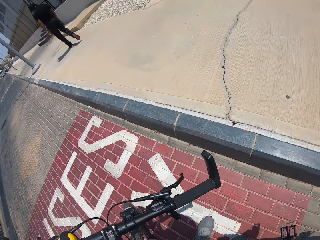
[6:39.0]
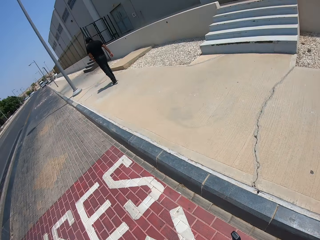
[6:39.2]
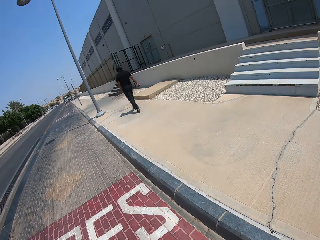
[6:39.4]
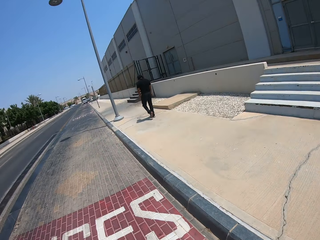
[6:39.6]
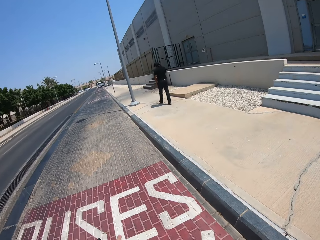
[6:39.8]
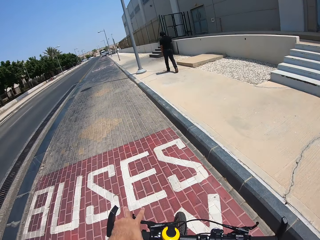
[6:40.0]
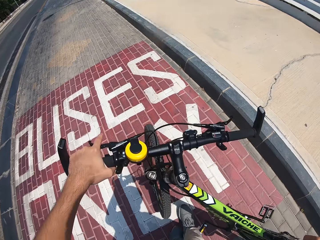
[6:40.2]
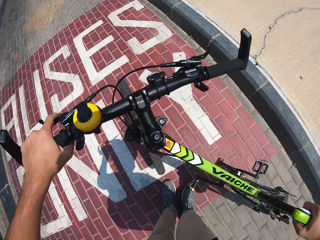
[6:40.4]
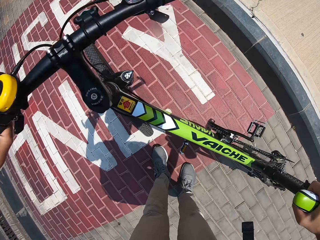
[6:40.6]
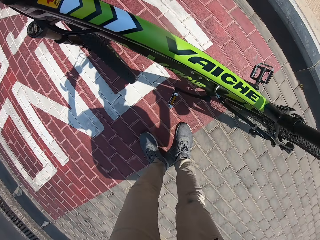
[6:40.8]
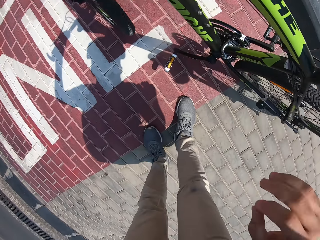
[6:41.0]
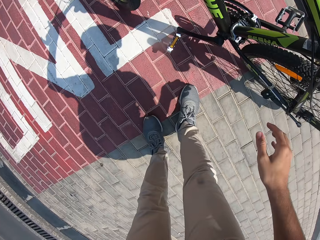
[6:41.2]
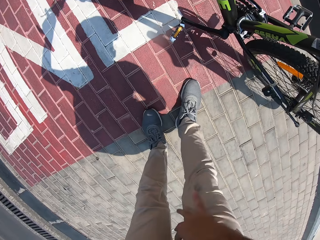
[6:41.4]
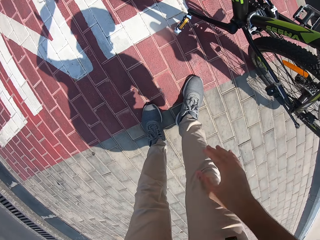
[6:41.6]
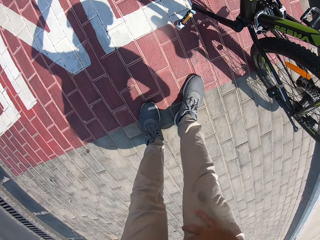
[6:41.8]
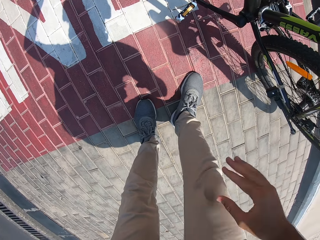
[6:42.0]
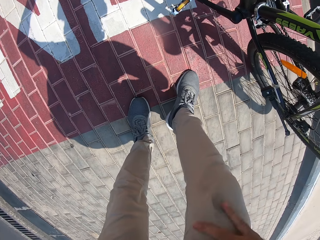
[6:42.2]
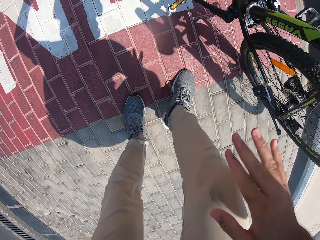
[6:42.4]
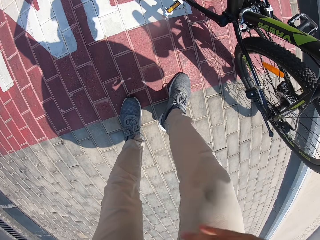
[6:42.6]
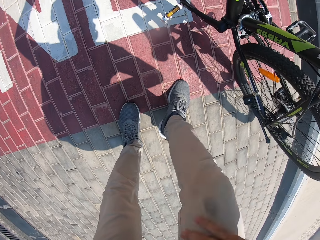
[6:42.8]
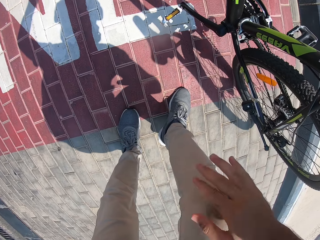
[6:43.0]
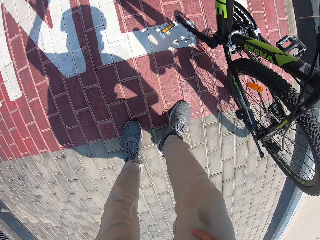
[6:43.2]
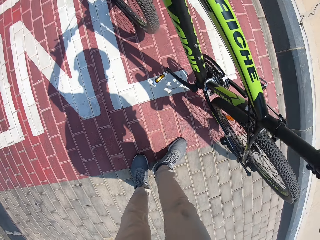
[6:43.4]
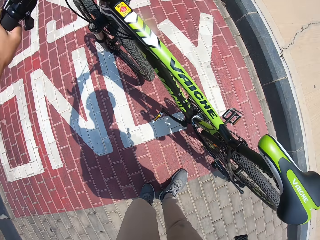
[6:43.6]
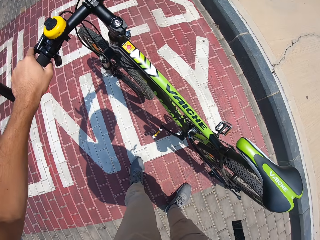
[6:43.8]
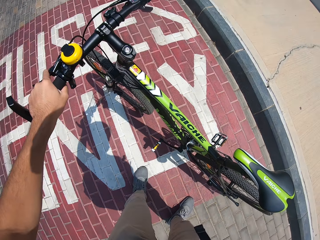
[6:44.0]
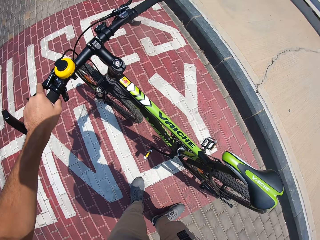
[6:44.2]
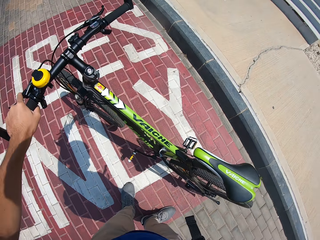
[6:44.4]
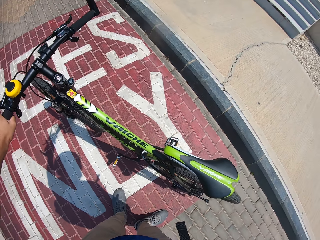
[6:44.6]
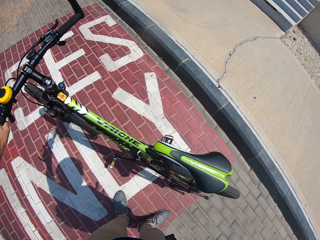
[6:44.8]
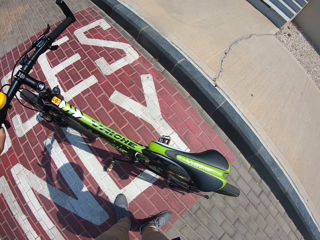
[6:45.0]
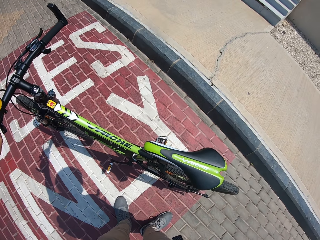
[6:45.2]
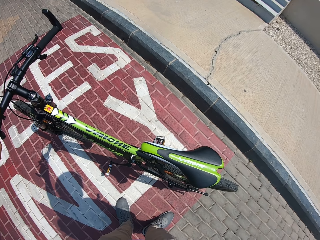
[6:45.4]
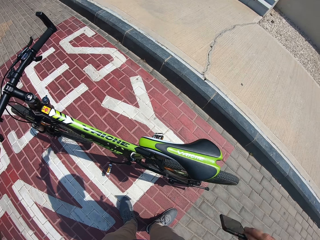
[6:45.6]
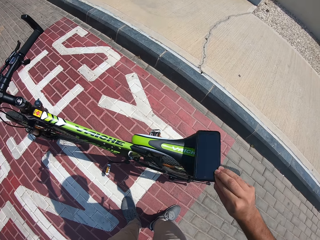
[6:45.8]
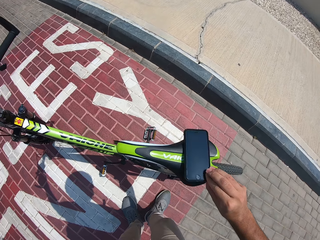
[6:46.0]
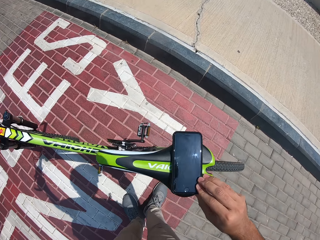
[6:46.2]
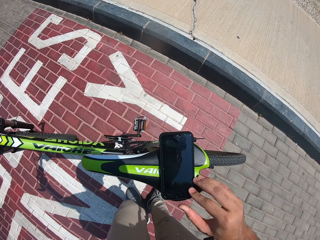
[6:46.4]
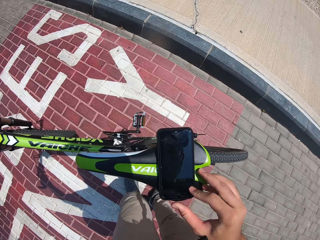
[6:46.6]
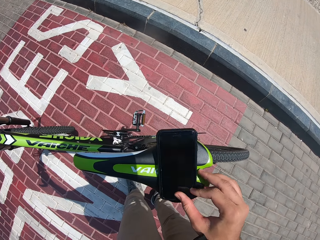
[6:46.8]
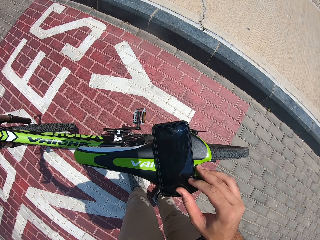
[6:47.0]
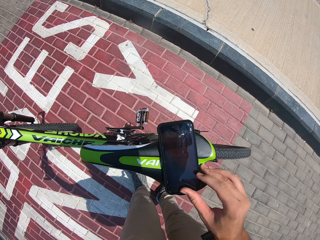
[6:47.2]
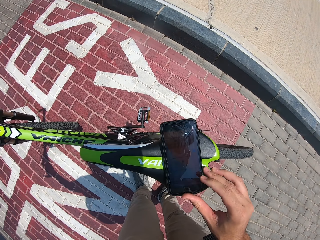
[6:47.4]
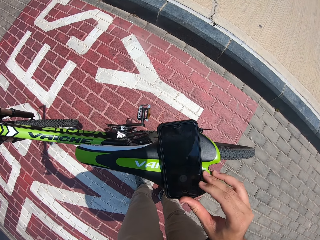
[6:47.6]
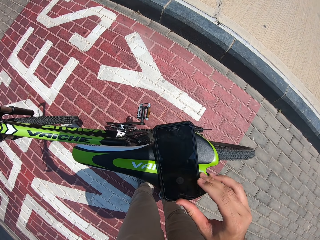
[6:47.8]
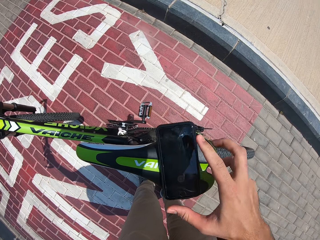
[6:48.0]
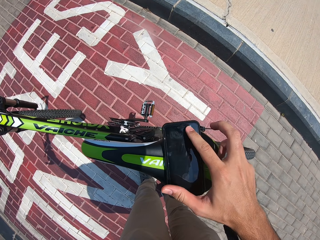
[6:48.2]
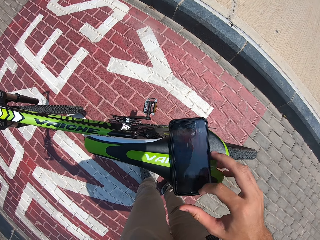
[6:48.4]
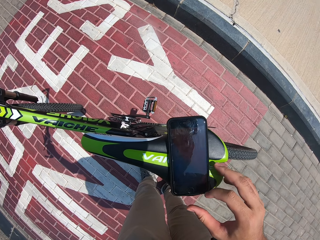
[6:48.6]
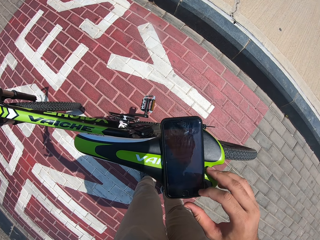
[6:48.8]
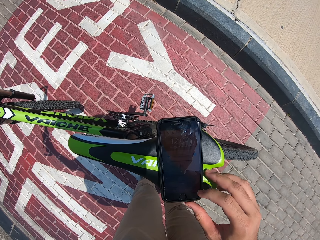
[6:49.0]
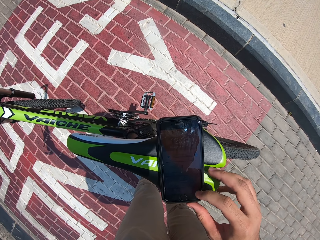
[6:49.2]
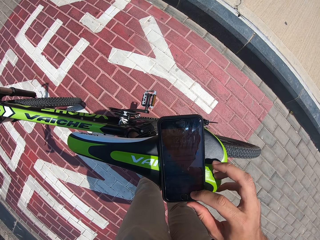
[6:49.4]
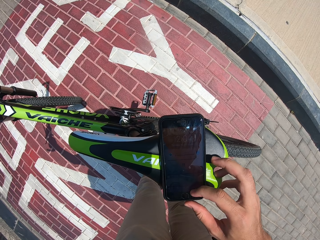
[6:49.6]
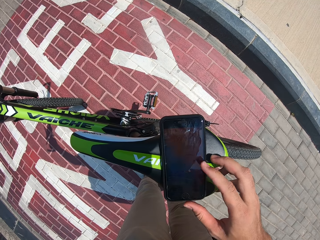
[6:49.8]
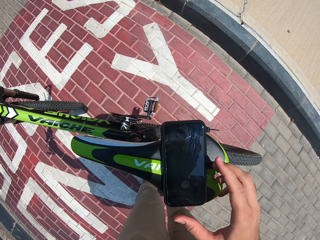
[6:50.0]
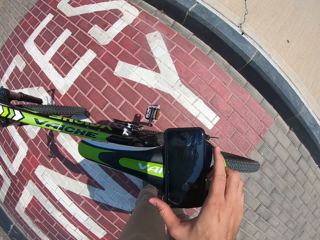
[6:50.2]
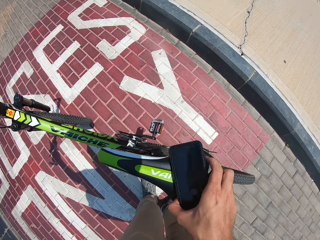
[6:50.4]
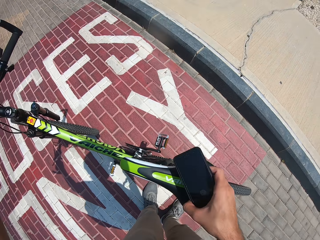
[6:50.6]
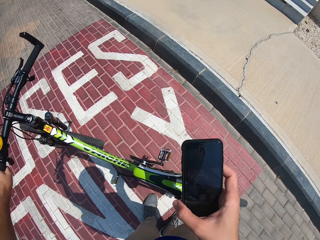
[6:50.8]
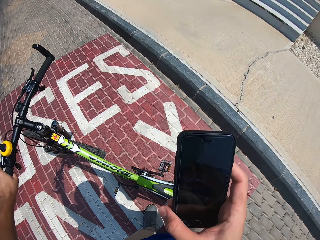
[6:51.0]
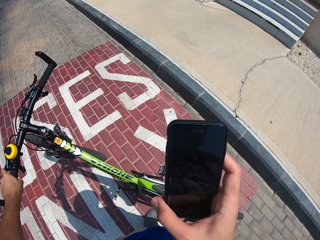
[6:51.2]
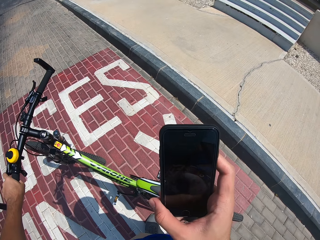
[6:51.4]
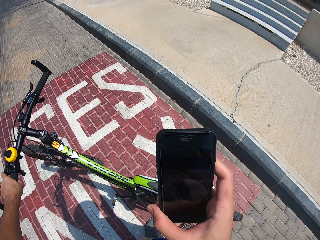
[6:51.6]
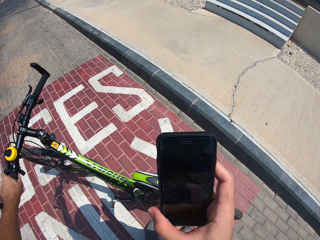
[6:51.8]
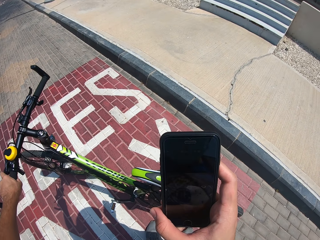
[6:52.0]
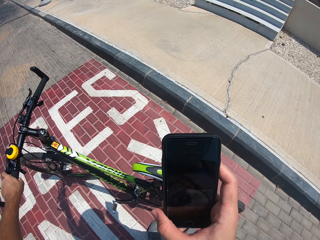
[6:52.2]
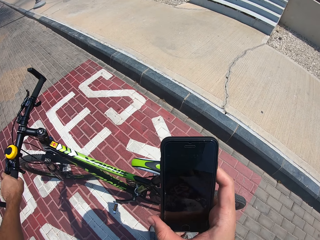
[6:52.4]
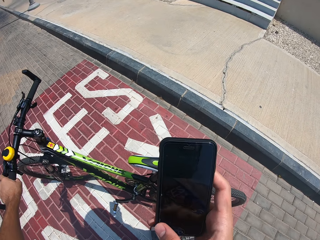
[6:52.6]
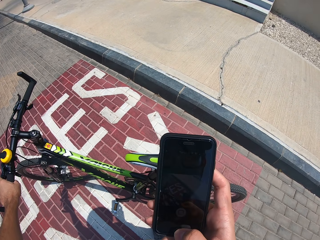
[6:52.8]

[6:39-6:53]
The camera wearer removes dust from his trouser. He stares at the bicycle. He puts the phone on the bicycle seat. He operates the phone on the bicycle seat. He picks up the phone from the bicycle seat and stares at the phone in his hand.
